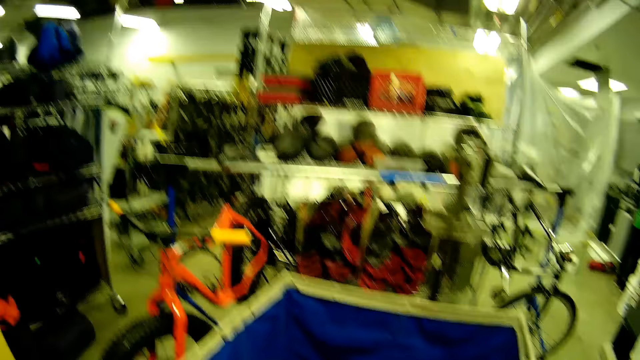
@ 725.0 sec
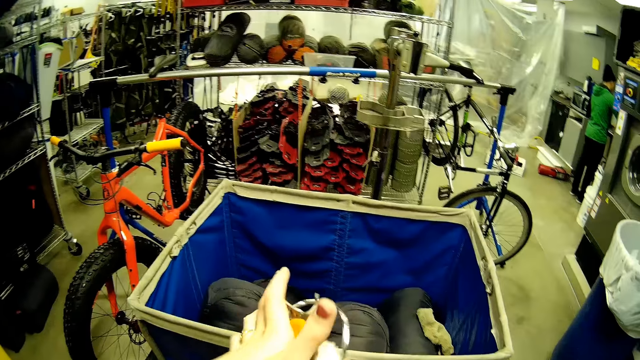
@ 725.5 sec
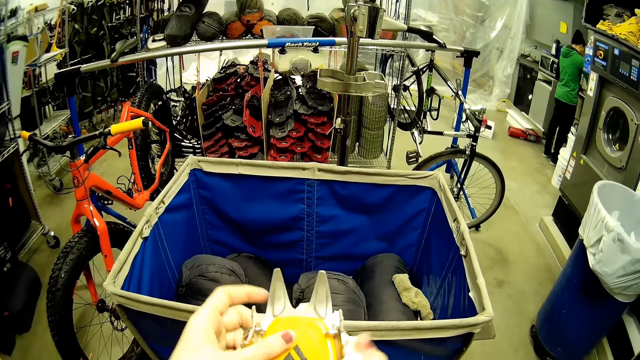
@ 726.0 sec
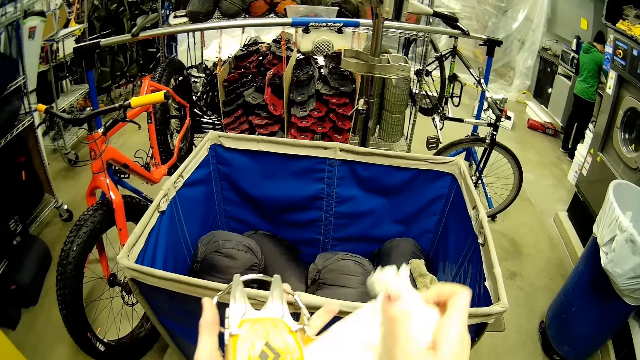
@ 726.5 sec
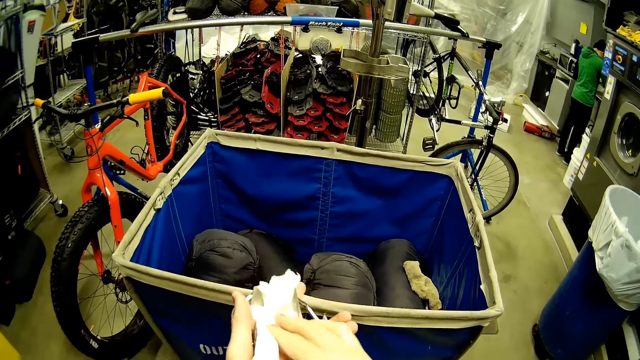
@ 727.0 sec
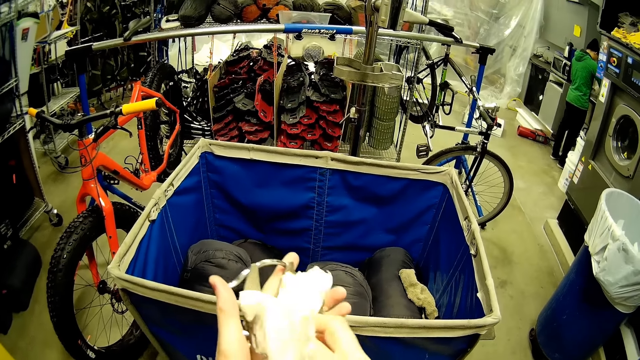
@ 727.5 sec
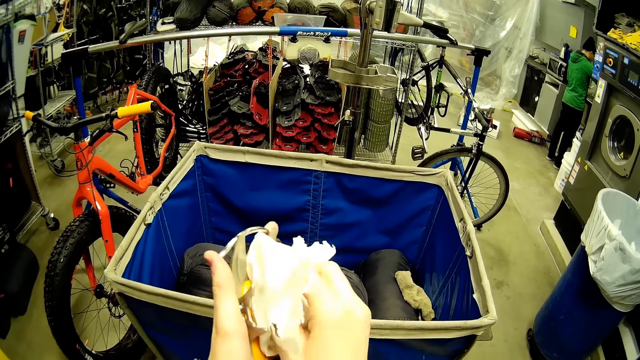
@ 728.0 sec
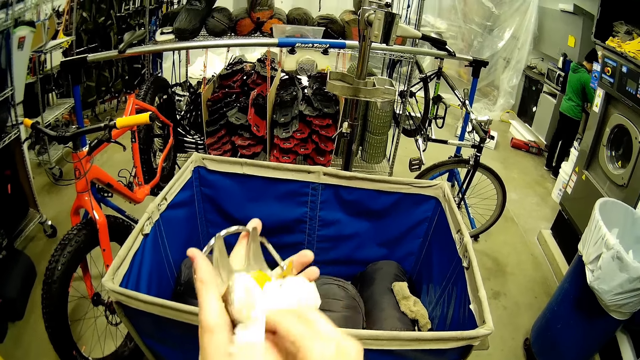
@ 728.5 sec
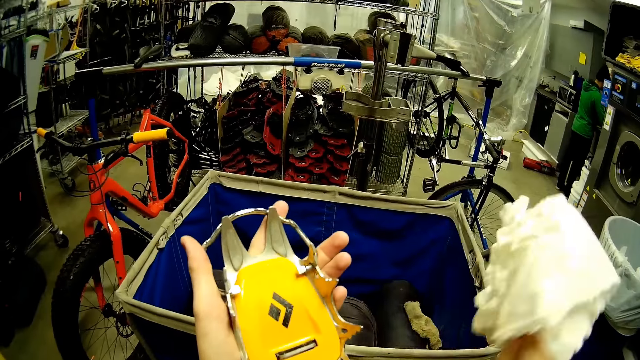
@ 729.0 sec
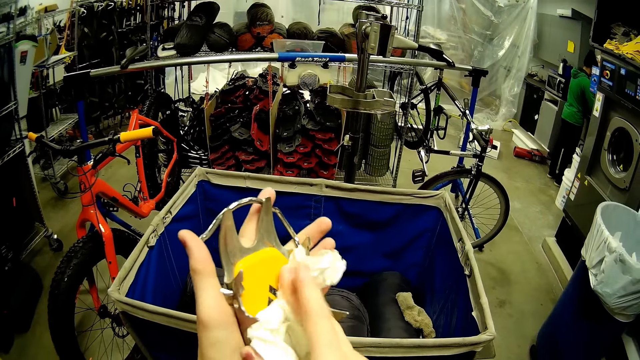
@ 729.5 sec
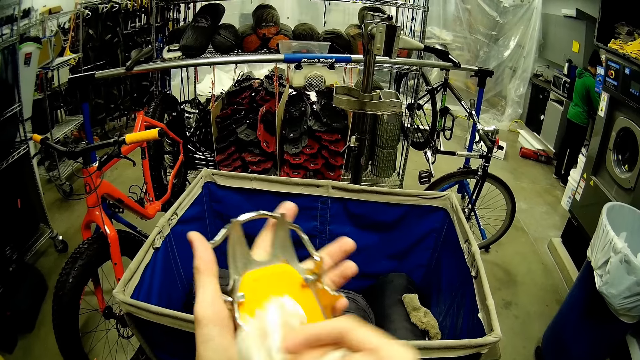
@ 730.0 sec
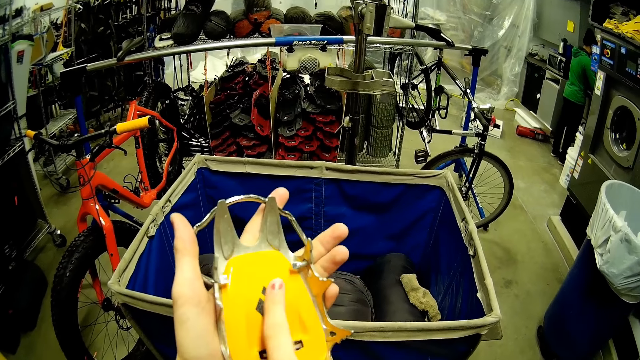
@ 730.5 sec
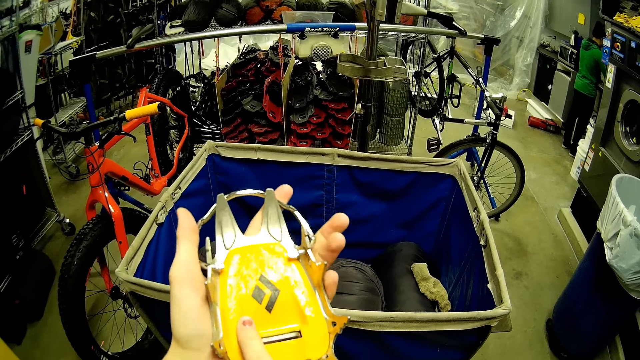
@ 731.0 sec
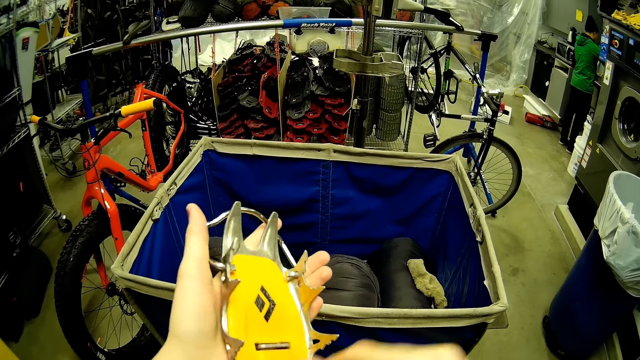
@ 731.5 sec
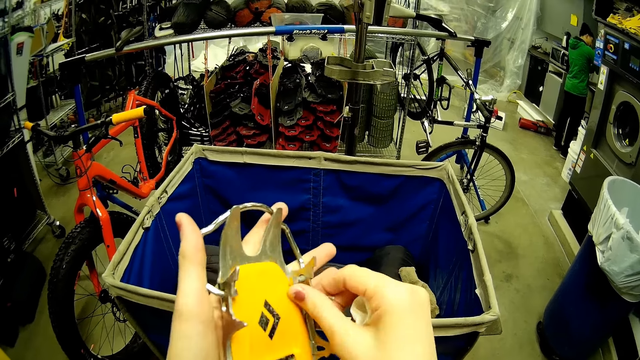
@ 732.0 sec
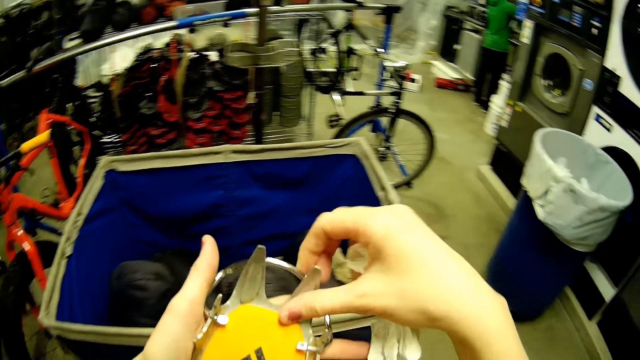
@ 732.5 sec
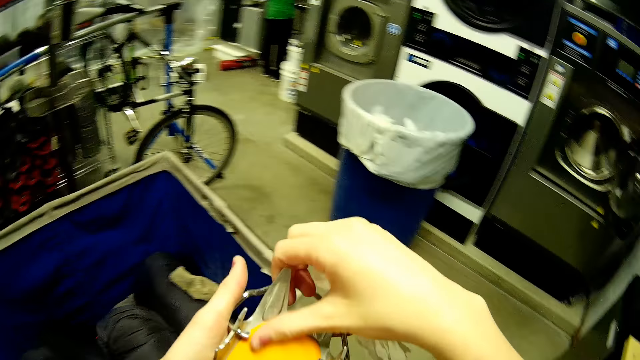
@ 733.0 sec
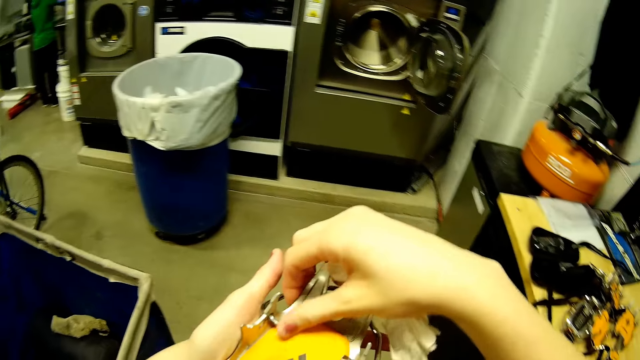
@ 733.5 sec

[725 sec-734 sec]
The camera wearer cleans the yellow crampon teeth in her left hand with the wipe in her right hand. She cleans the yellow crampon teeth in her left hand with her right hand.

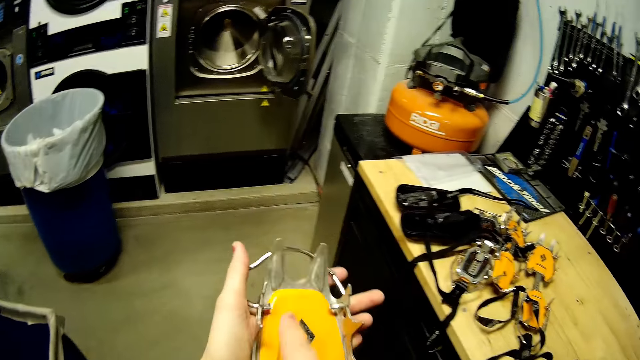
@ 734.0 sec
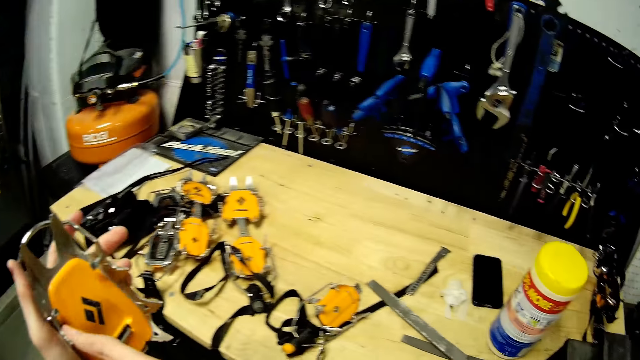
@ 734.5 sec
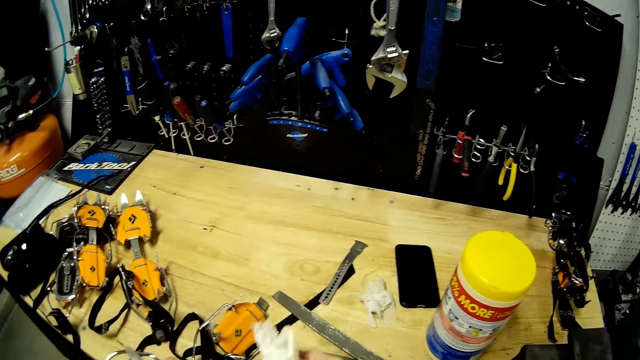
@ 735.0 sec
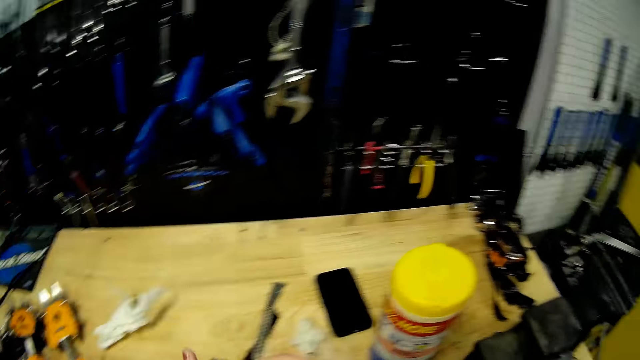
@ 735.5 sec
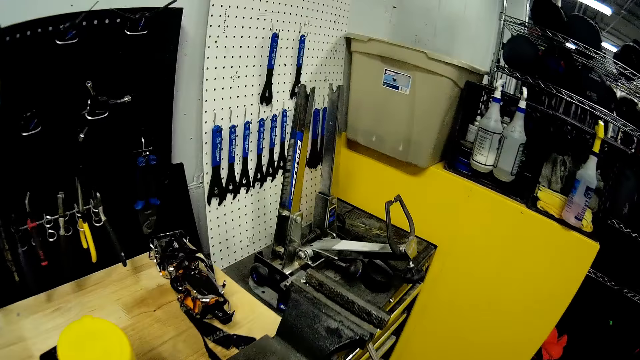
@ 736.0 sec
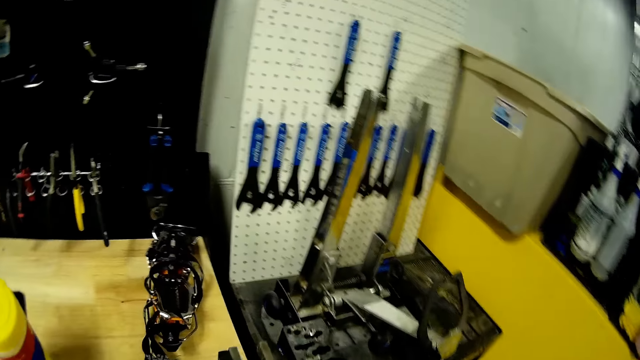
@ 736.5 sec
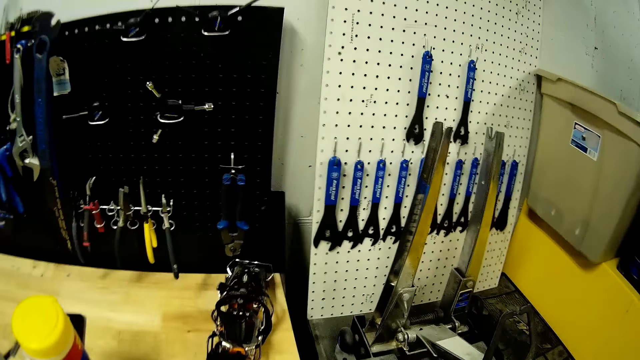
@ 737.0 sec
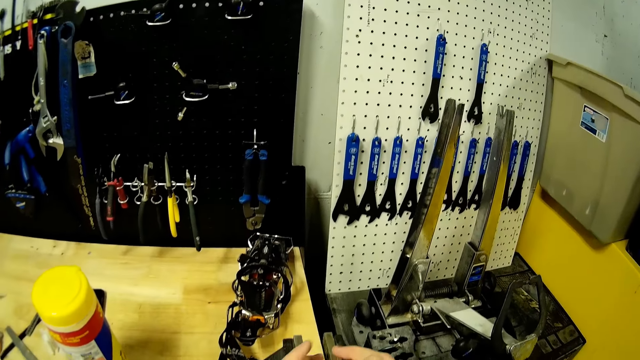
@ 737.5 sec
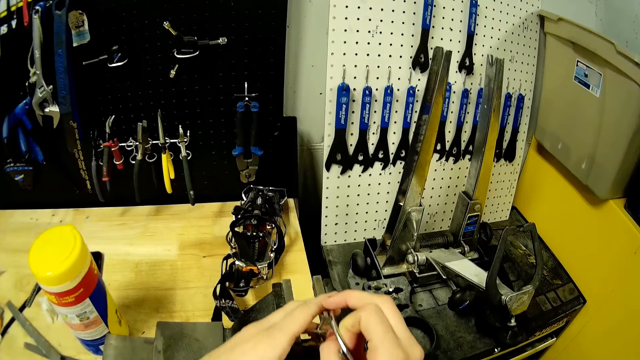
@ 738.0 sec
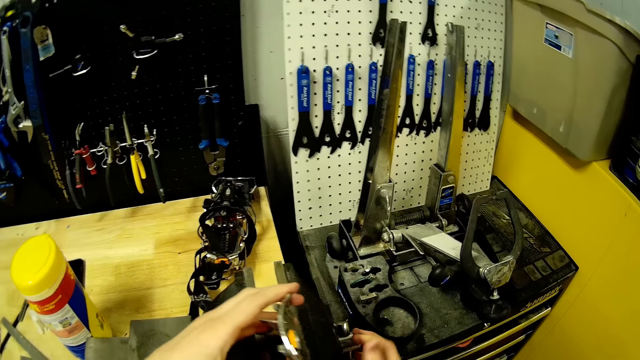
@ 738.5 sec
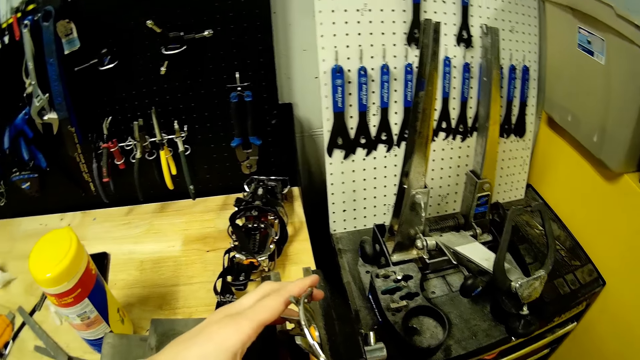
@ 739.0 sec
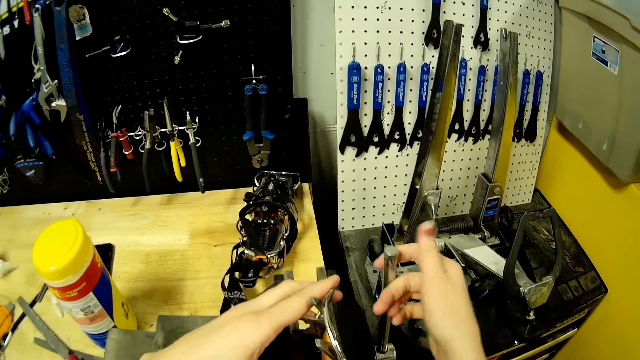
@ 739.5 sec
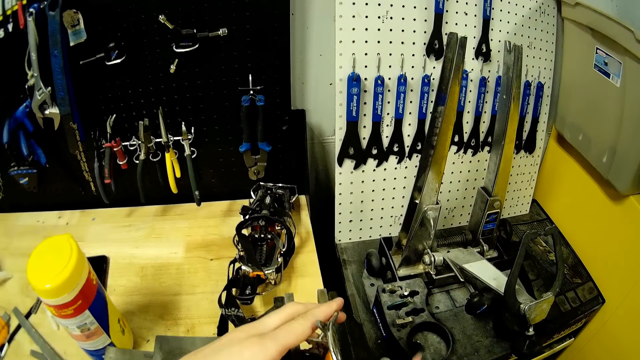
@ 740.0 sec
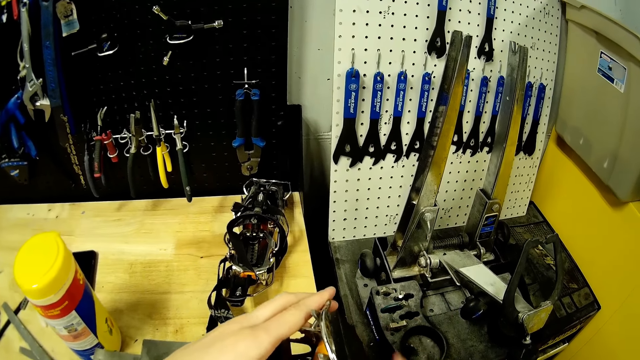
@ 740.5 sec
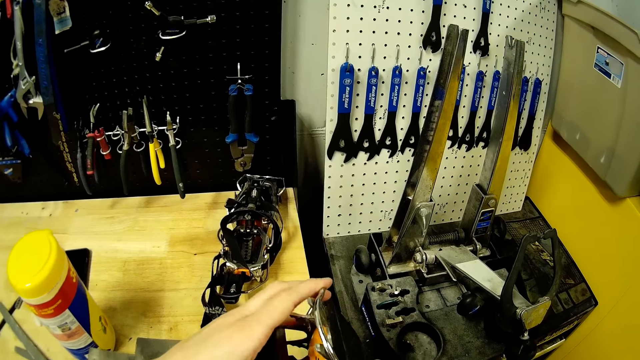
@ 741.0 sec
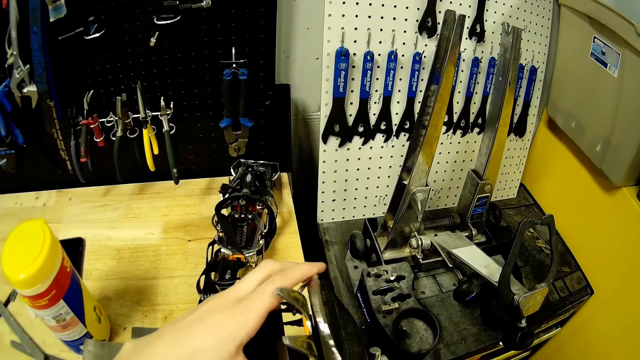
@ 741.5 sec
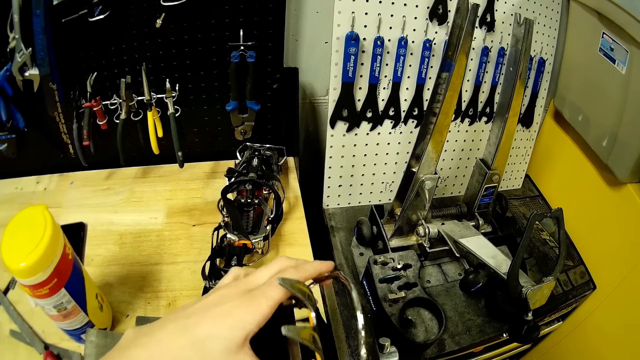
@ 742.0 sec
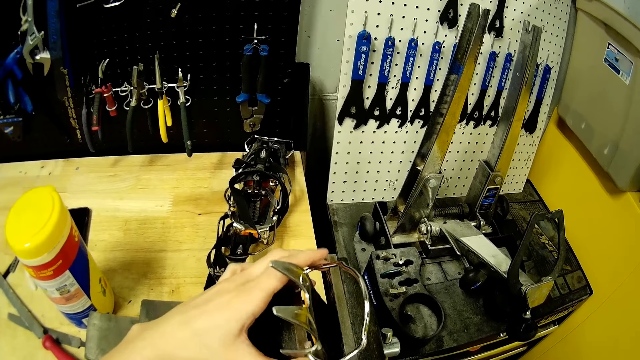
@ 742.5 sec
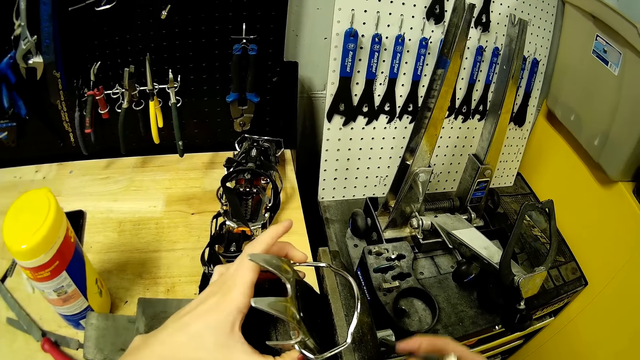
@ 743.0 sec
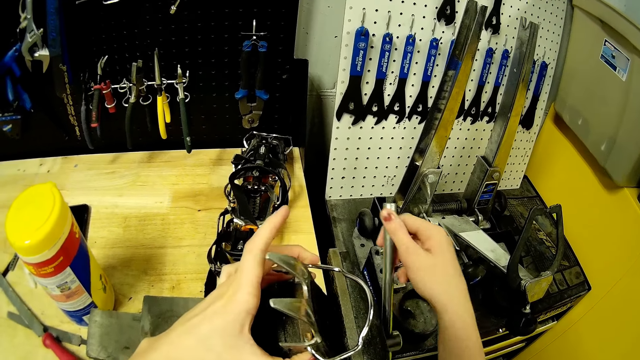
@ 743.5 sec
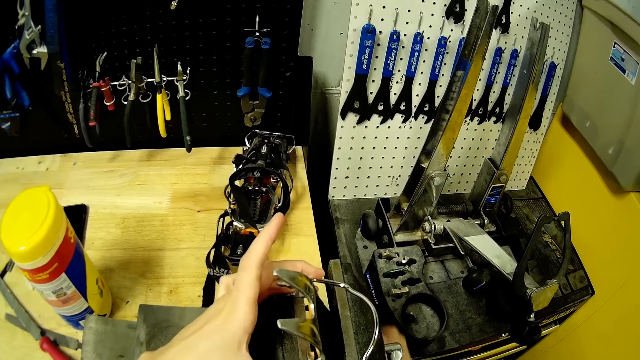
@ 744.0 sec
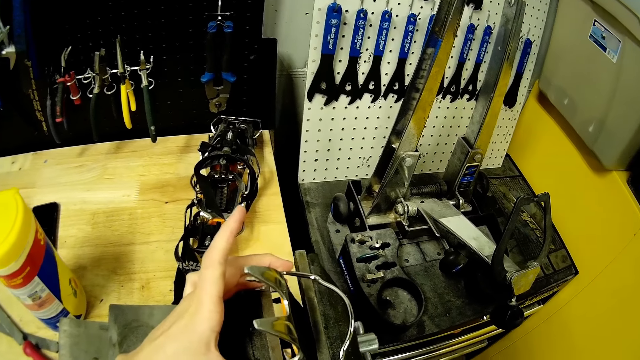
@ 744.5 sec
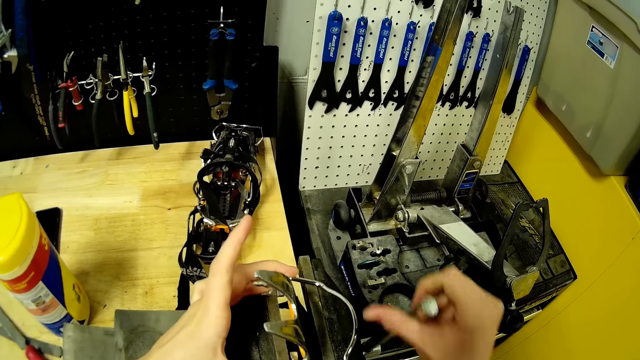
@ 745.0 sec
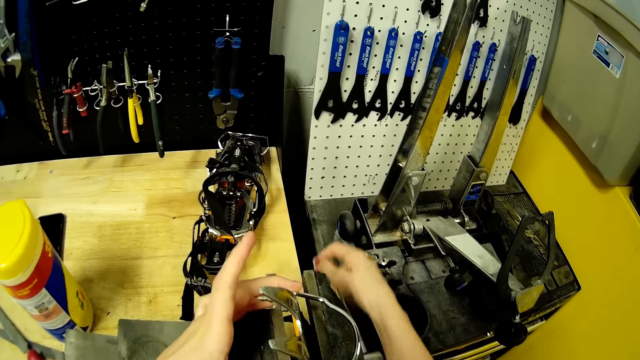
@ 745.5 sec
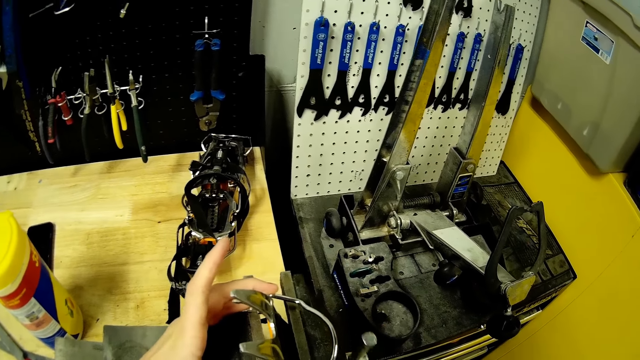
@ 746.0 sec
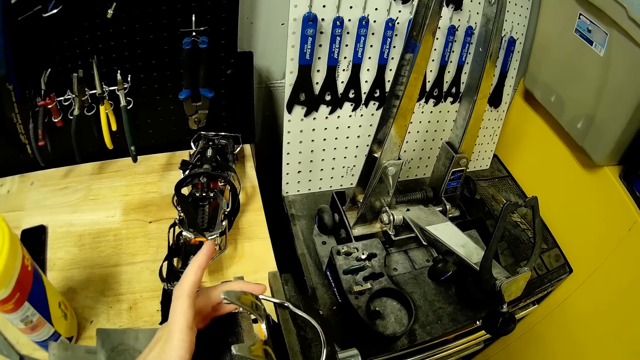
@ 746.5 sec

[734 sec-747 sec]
The camera wearer throws the wipe on the table with her right hand. She walks. She looks at the tool rack. She places the yellow crampon teeth on a clamp with her hands. She adjusts something. She holds the yellow crampon teeth on the clamp with her left hand. She turns and rotates the clamp handle with her right hand. She adjusts the yellow crampon teeth on the clamp with her left hand. She holds the yellow crampon teeth on the clamp with her left hand. She turns and rotates the clamp handle with her right hand.
